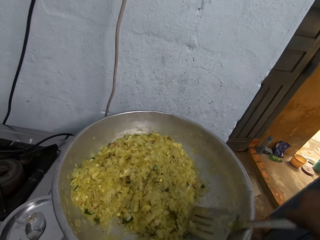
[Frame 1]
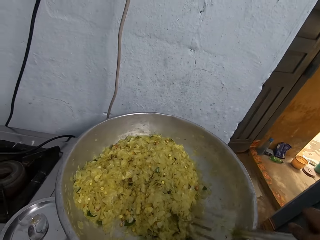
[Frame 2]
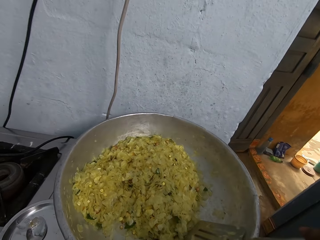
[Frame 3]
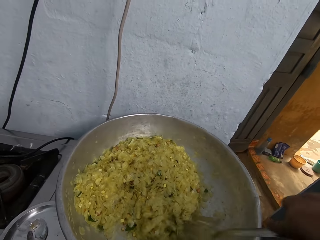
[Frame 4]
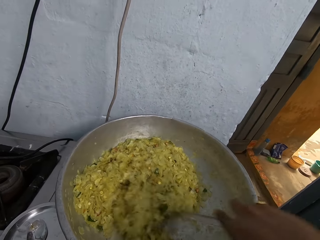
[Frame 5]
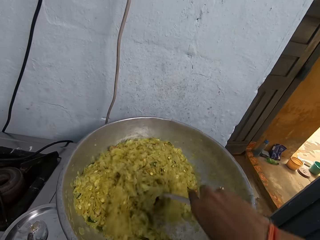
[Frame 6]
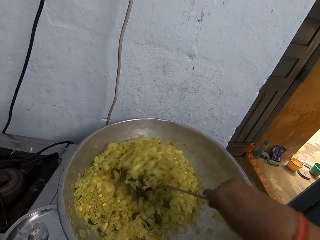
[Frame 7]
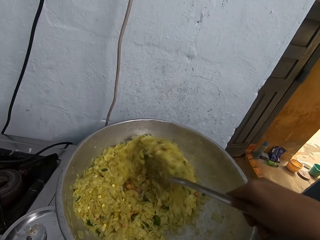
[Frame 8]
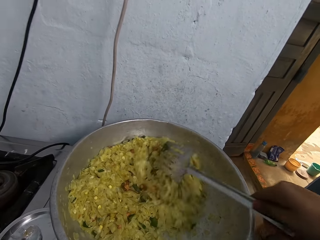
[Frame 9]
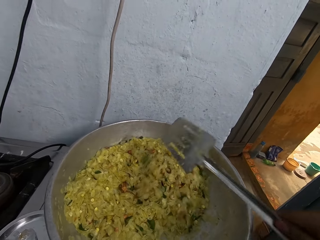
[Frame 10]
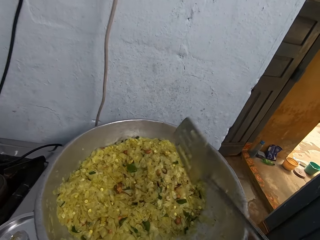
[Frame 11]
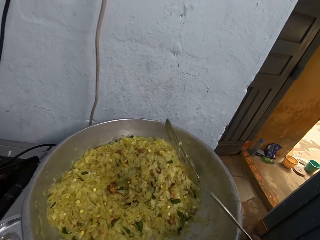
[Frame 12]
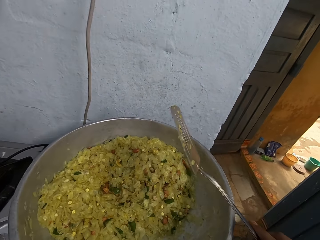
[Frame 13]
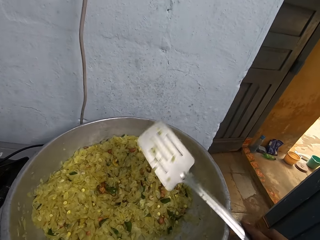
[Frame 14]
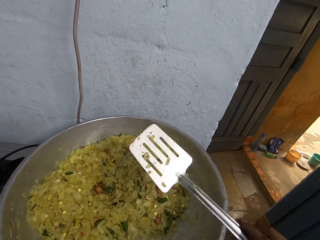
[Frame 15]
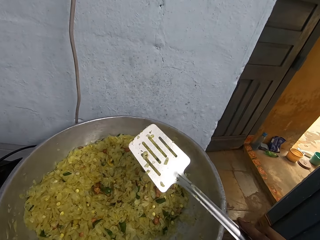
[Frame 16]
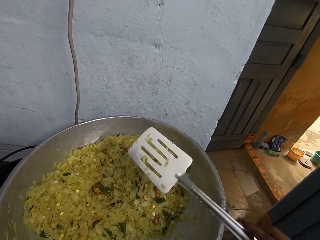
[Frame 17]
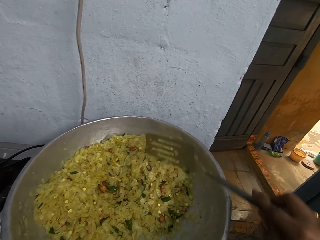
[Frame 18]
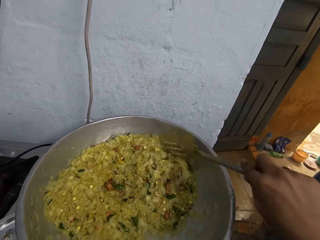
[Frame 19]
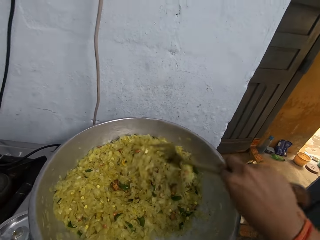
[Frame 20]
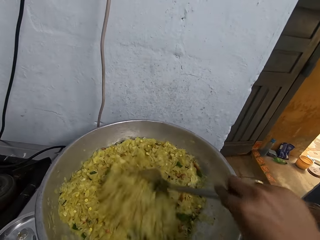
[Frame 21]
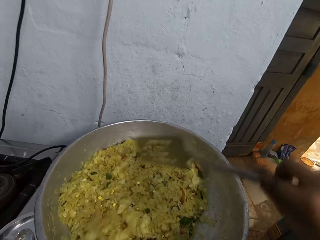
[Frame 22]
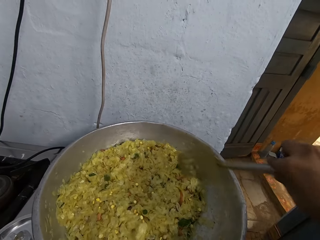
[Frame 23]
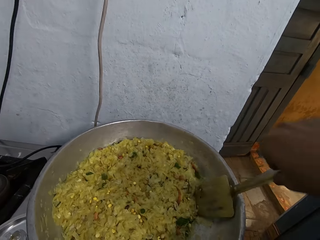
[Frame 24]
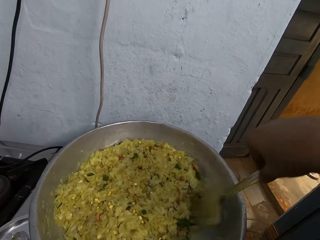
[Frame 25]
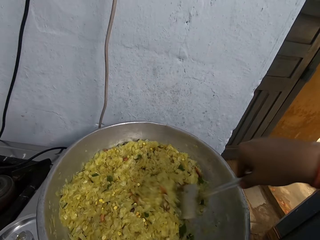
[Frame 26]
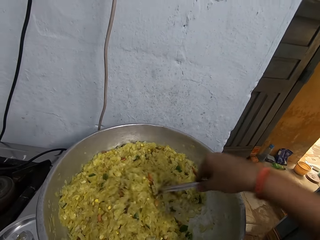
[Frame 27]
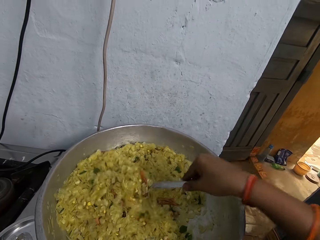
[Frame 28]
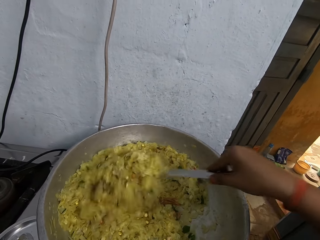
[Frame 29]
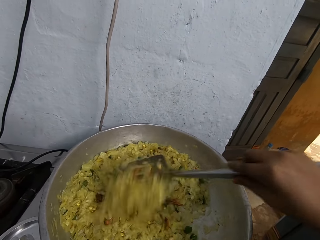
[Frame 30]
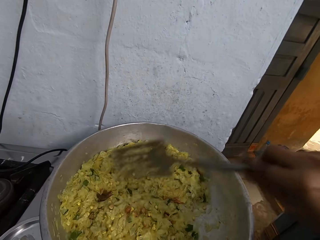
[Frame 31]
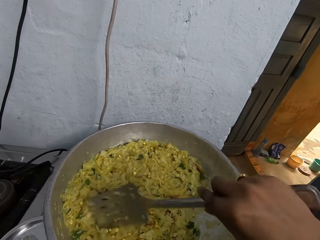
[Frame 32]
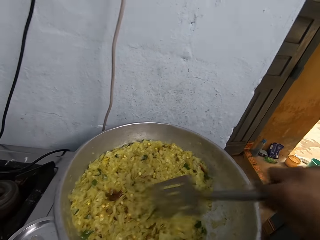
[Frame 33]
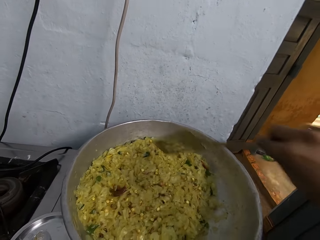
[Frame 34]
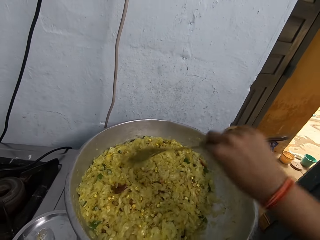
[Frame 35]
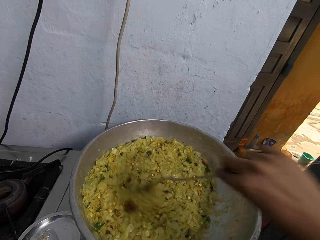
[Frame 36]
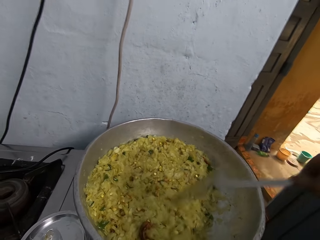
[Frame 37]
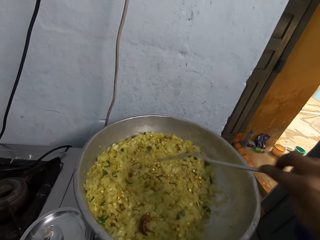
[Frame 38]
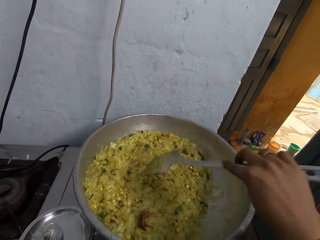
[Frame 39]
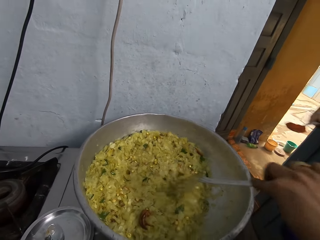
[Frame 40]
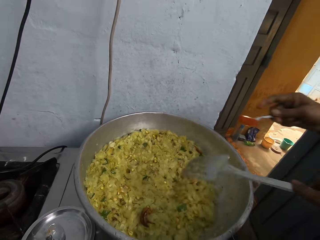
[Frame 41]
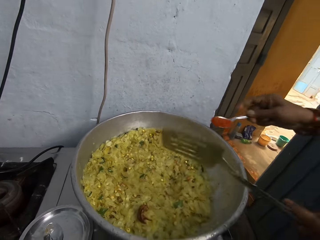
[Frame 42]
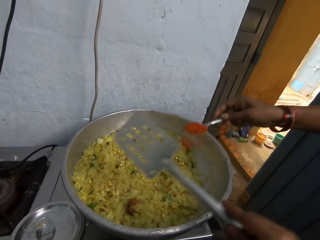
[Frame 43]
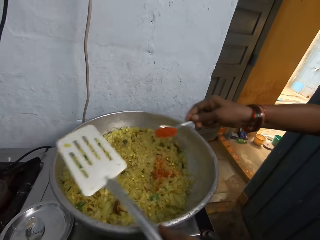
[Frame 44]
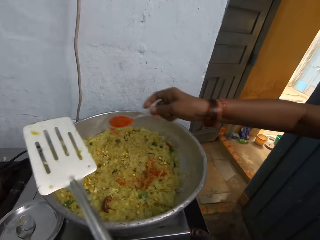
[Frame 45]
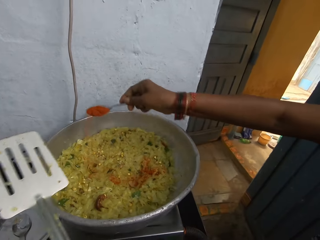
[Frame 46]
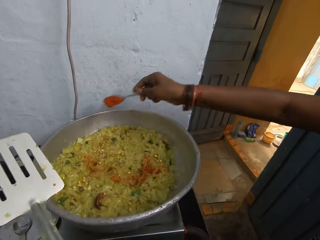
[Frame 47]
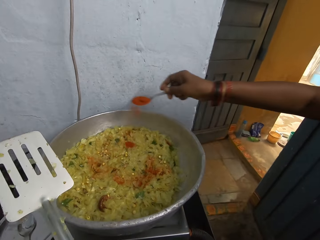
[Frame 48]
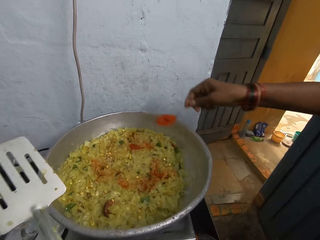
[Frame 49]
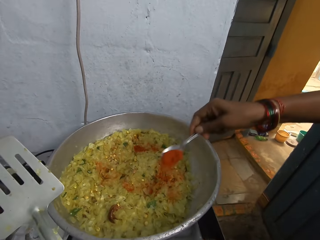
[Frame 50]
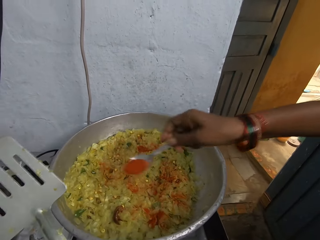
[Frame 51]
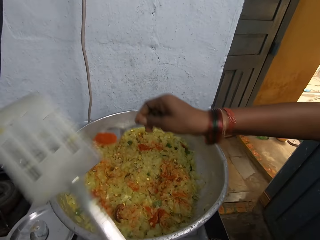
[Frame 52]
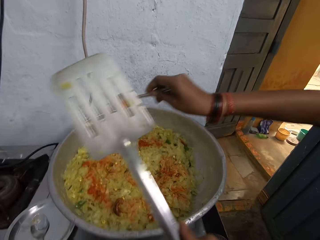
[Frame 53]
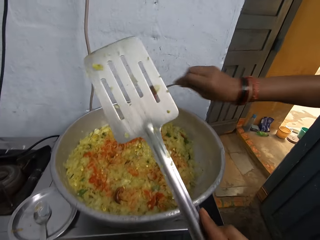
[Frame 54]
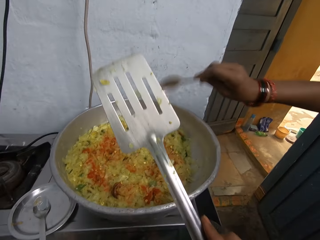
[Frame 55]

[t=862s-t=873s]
The camera wearer looks at the cooking spoon. They stir food in the cooking pot with the cooking spoon. A woman holds a spoon of pepper in her right hand. The woman pours the spoon of pepper in the pot of rice with her right hand.

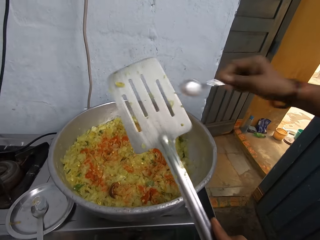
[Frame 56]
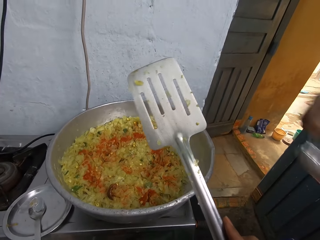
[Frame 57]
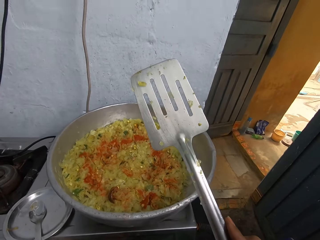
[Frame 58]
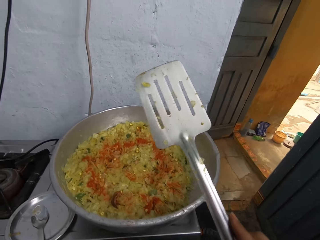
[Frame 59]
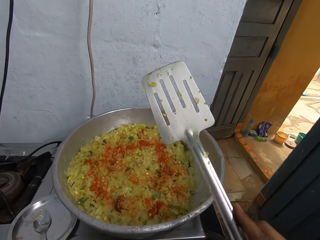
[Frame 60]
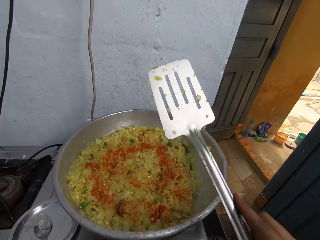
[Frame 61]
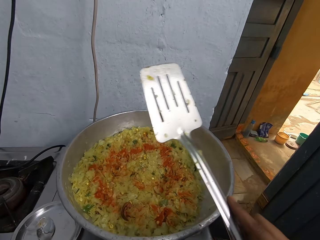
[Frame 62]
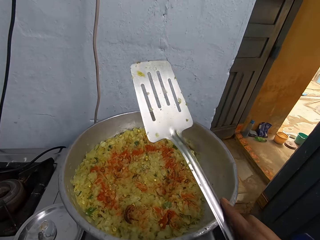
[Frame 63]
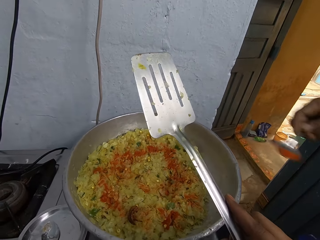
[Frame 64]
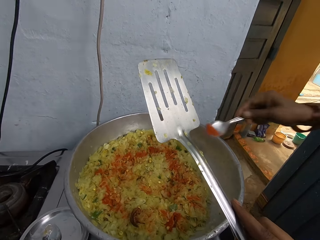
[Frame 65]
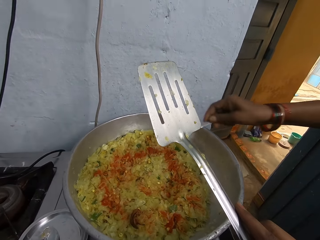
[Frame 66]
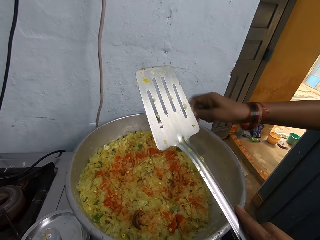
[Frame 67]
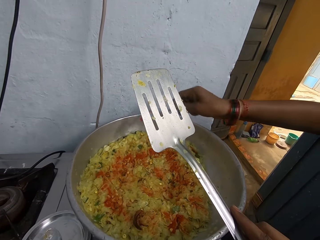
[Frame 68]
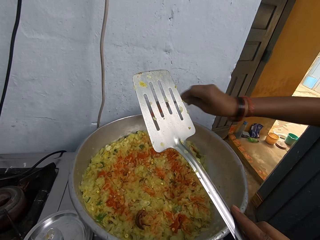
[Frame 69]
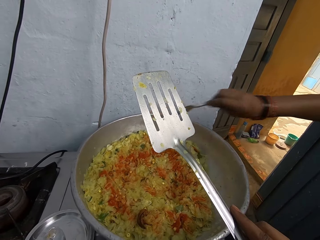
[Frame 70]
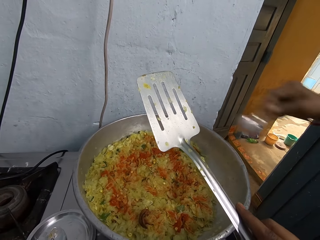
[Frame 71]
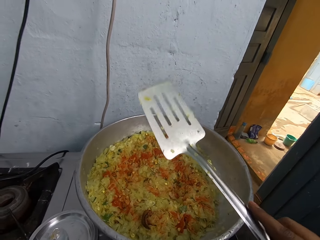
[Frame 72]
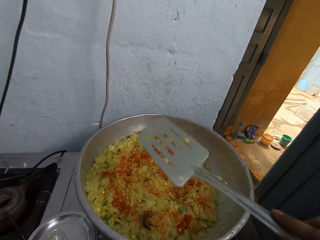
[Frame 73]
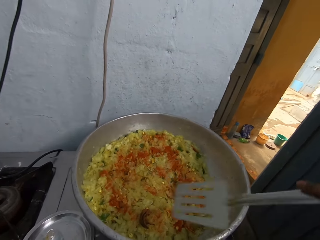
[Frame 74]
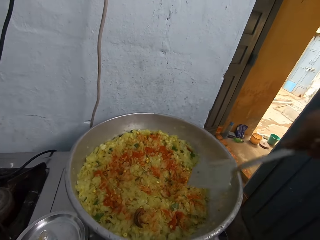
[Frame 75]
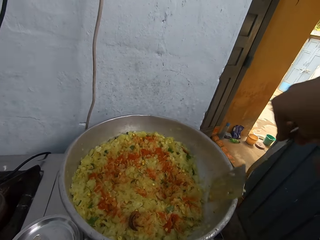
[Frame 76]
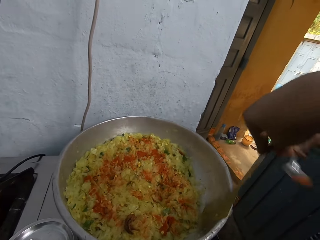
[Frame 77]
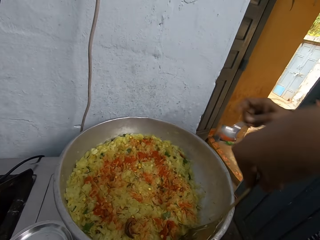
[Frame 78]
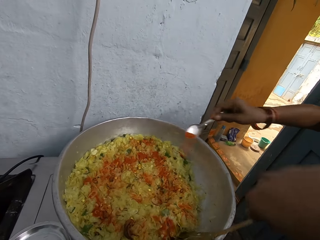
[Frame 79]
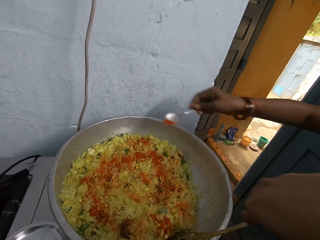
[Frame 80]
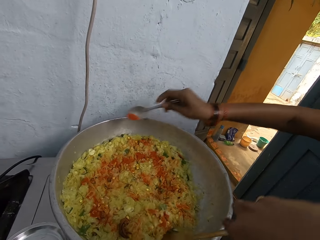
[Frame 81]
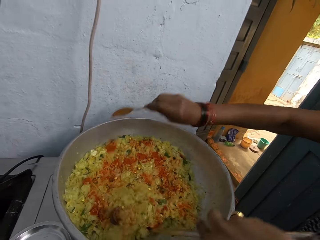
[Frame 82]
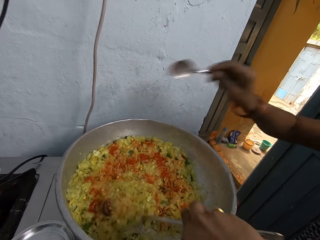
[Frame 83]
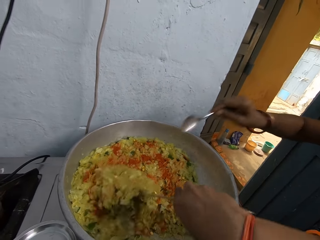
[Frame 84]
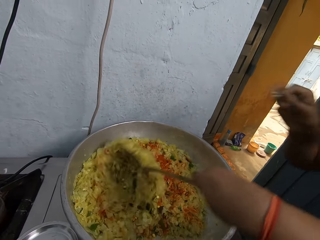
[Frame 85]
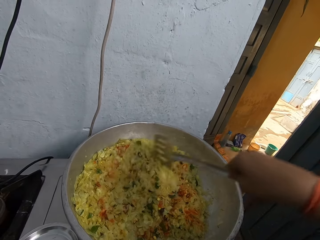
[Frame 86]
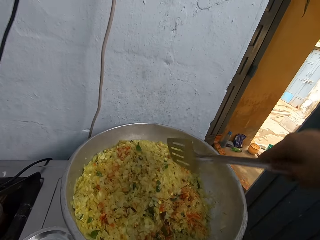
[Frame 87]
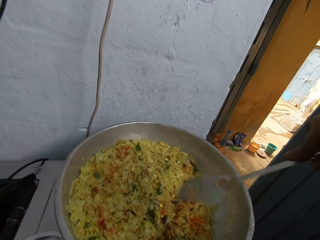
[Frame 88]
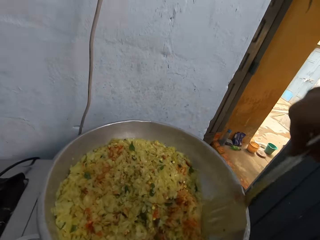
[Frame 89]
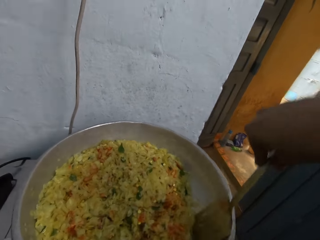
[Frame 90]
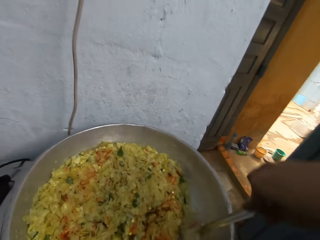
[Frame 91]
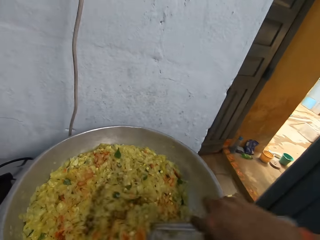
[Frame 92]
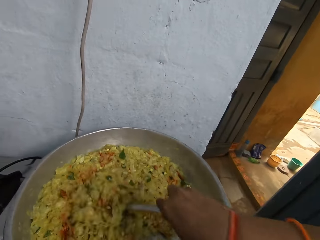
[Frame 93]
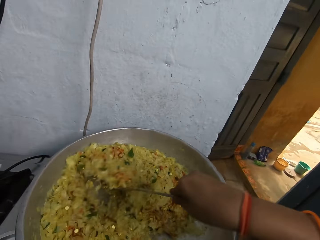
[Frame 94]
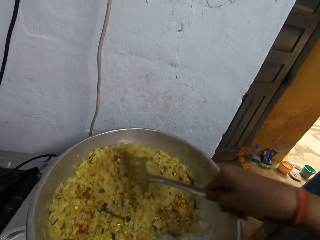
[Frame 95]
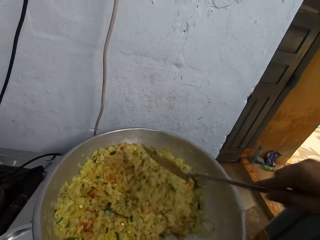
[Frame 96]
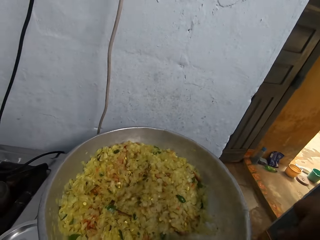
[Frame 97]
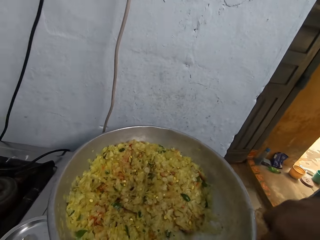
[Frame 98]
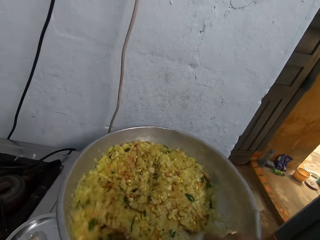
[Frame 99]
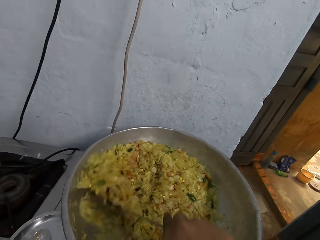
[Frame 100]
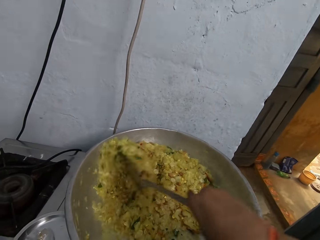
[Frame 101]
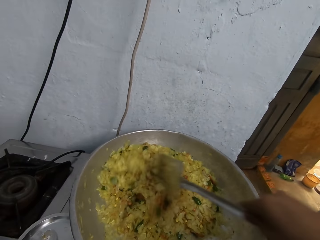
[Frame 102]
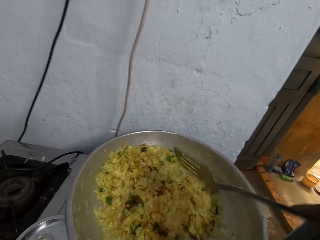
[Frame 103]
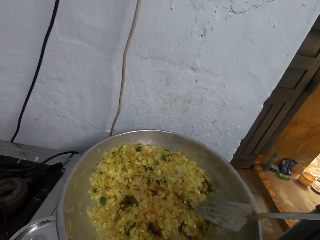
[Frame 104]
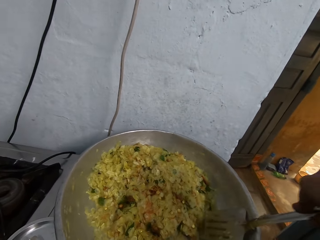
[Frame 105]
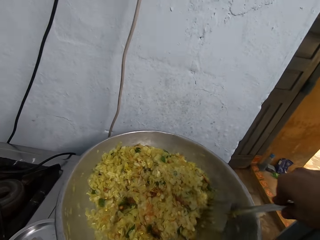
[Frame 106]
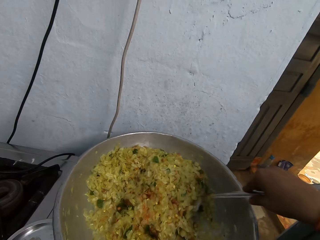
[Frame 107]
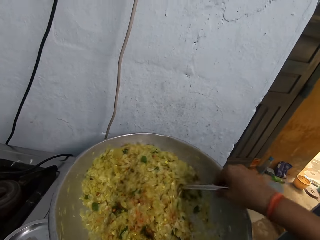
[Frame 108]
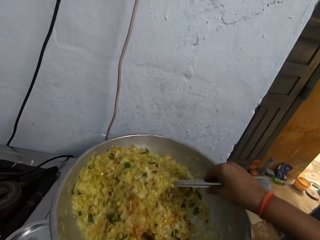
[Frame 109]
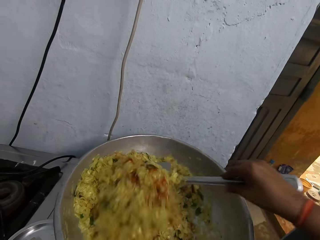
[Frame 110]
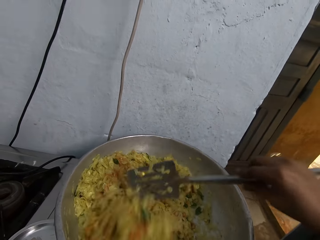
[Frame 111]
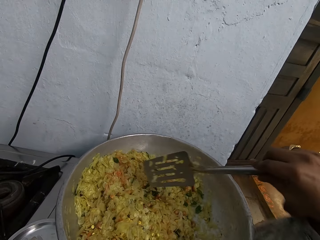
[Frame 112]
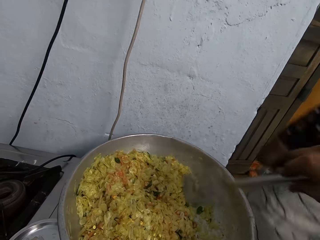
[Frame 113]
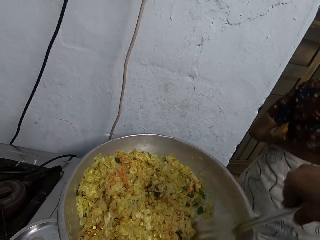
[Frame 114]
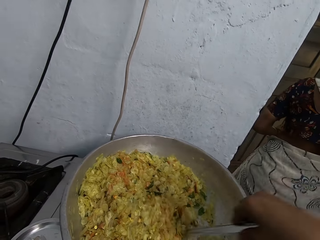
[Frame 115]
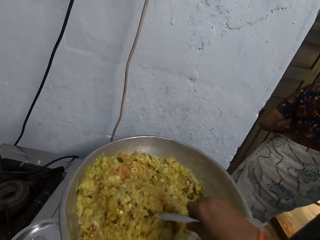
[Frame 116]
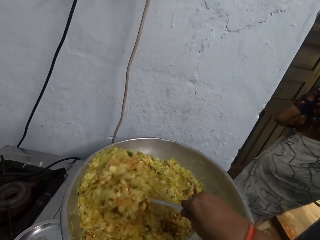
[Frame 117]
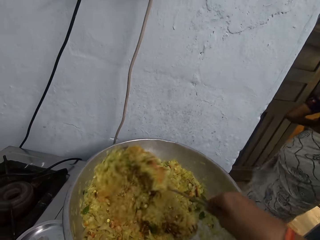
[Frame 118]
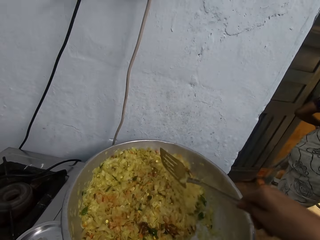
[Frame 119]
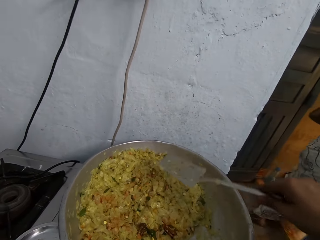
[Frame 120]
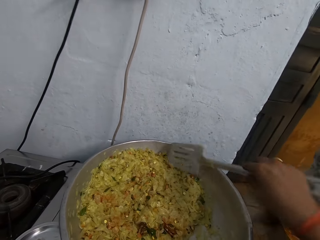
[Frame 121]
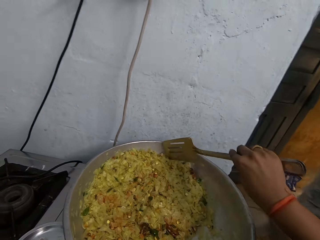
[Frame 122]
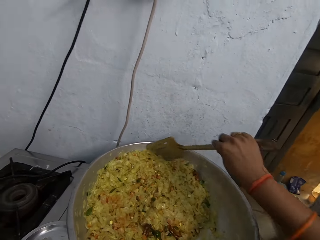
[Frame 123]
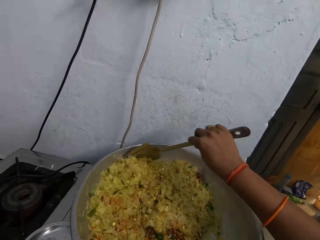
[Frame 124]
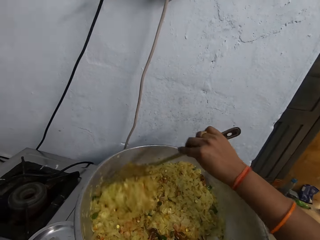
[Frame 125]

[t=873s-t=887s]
The camera wearer looks at the food. A woman holds a spoon of pepper in her right hand. The woman pours the spoon of pepper in the pot of rice with her right hand. The camera wearer stirs the rice in the pot with the spoon or cooking spoon in her right hand. The woman holds the spoon of pepper in her right hand, and pours the spoon of pepper in the pot of rice with her right hand. The camera wearer stirs the rice in the pot with the spoon in her right hand. The woman walks in the kitchen. The camera wearer stirs the food in the cooking pot with the cooking spoon.
